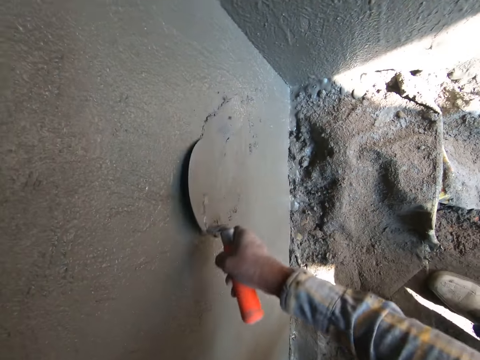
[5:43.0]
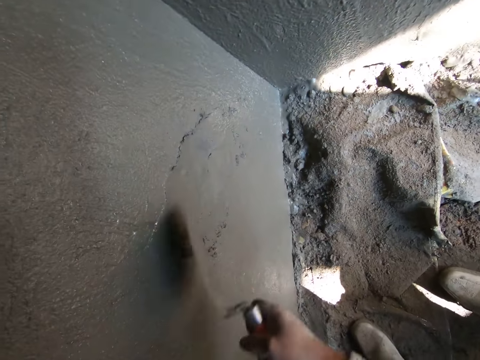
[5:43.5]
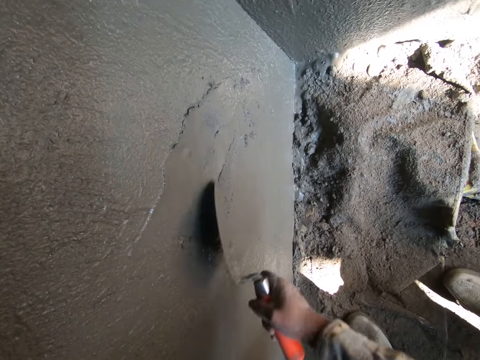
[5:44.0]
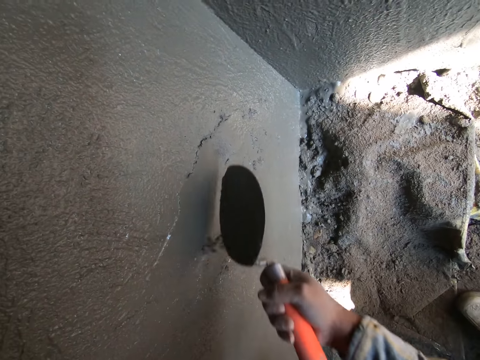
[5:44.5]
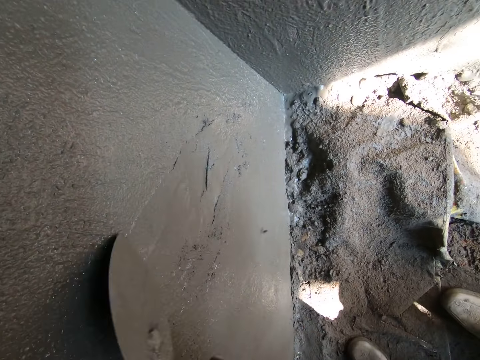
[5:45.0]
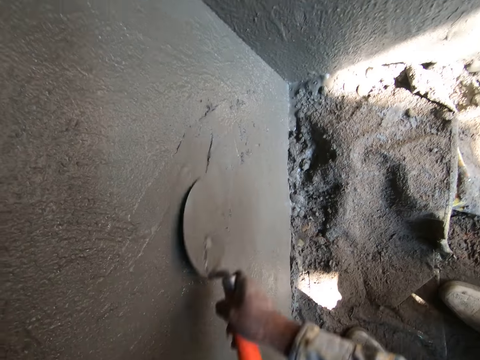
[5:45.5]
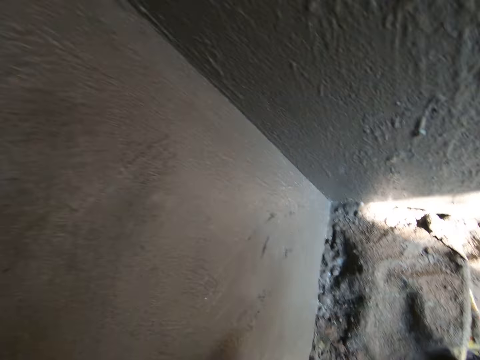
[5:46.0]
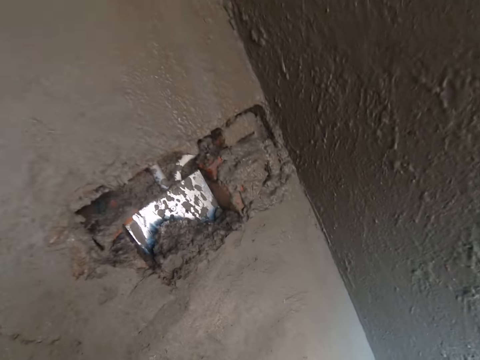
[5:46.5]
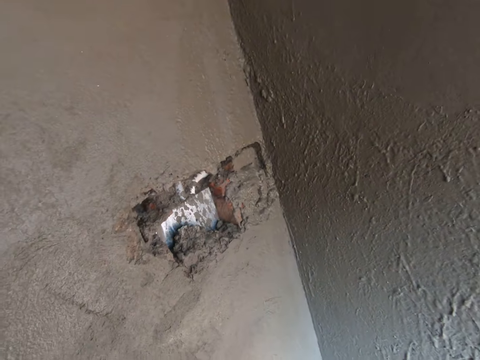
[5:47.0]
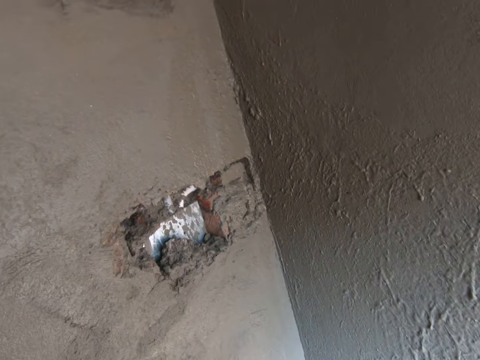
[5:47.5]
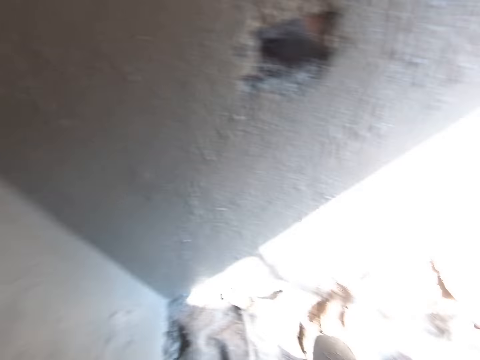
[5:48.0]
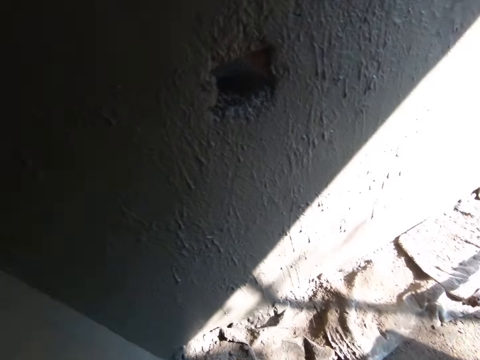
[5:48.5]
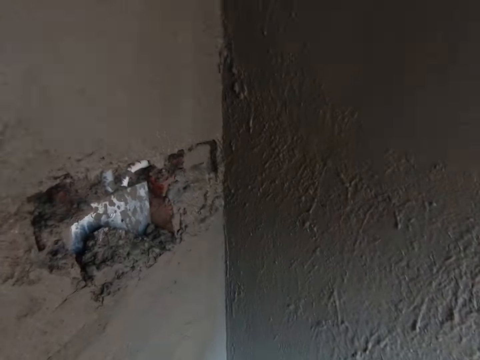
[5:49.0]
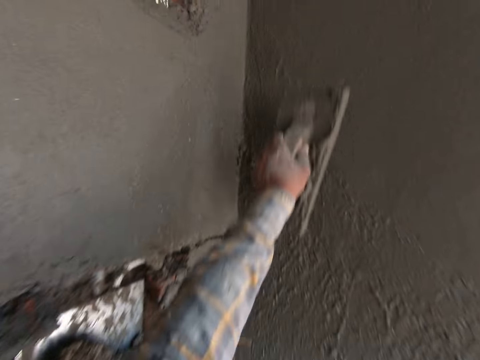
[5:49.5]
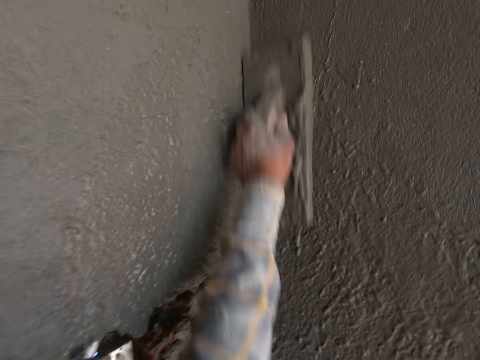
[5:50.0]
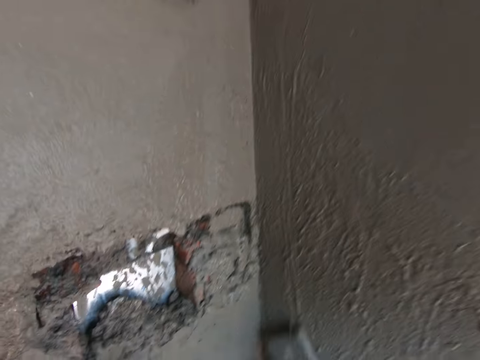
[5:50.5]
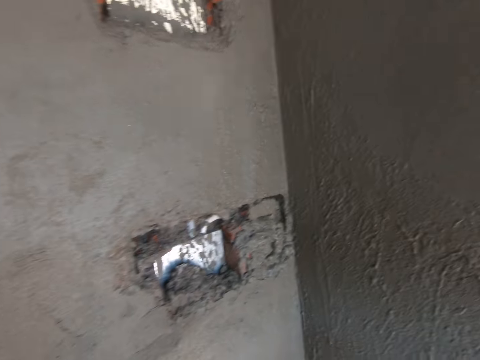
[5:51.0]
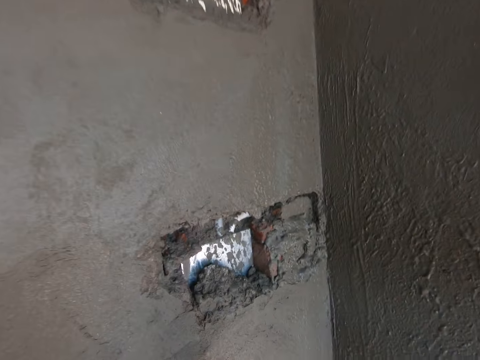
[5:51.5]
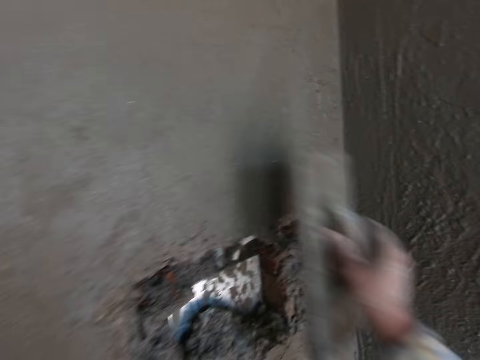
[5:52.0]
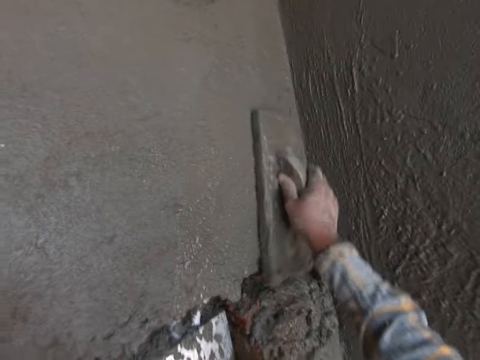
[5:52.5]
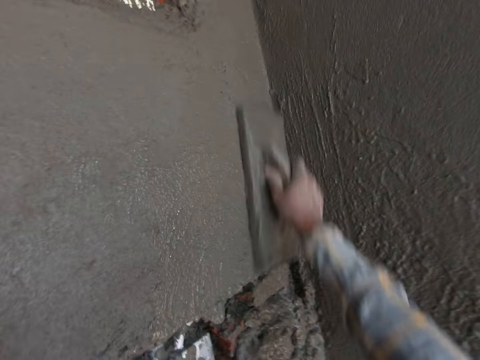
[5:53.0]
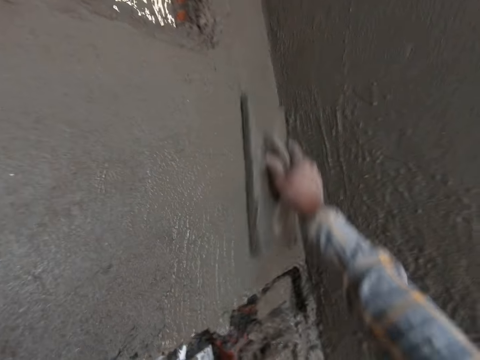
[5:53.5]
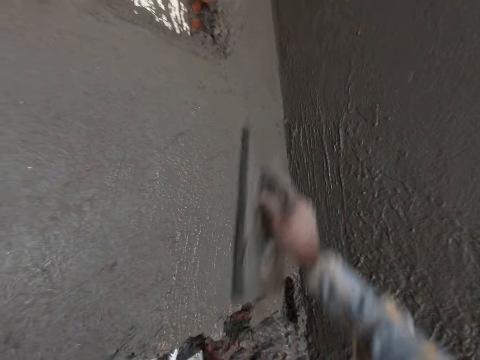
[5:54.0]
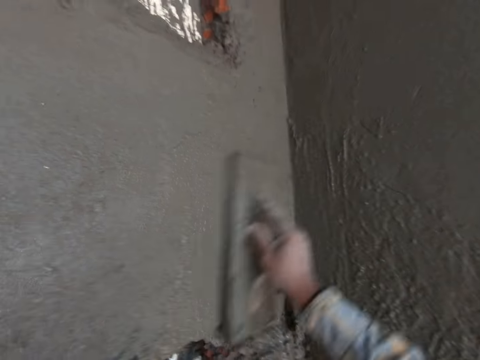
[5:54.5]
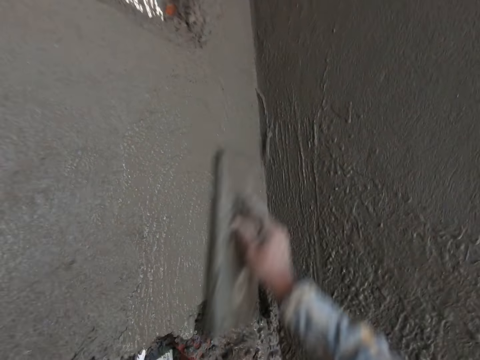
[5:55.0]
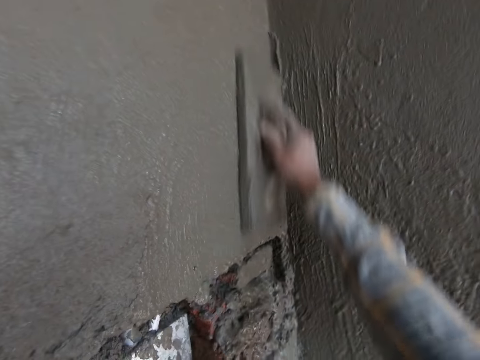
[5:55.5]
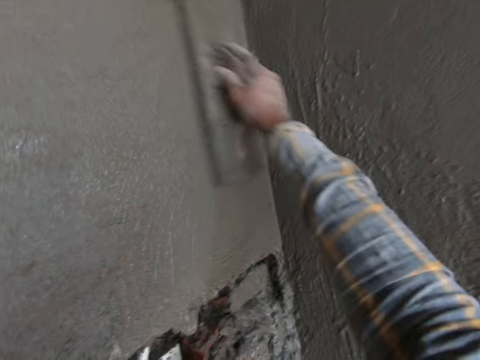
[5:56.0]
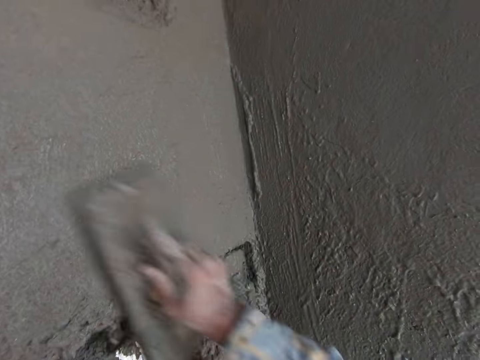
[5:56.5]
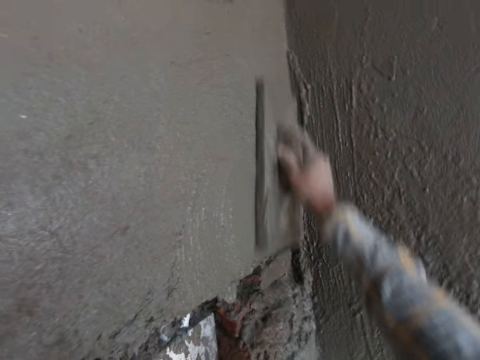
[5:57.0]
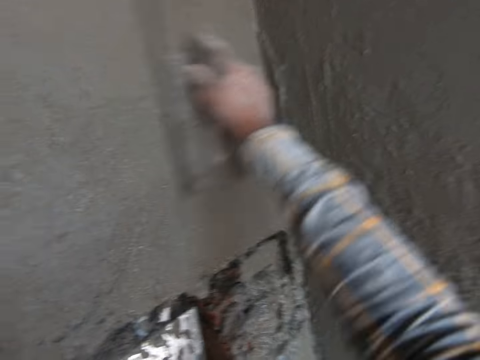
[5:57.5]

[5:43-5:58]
The camera wearer looks around. He plasters the wall. He smoothens cement on the wall with a plastering trowel in his left hand. He smoothens the cement on the wall with the plastering trowel in his right hand.

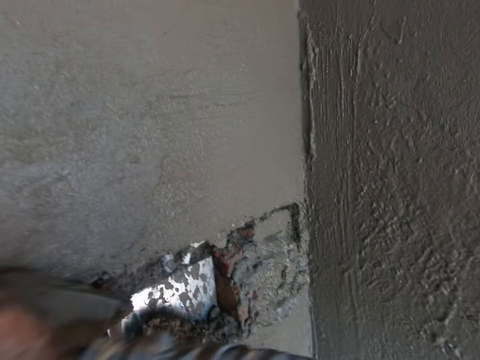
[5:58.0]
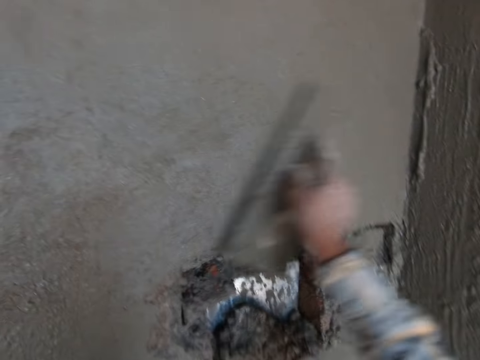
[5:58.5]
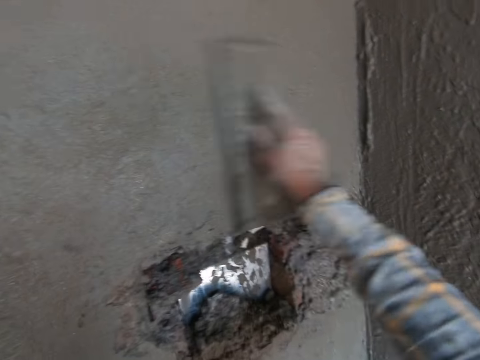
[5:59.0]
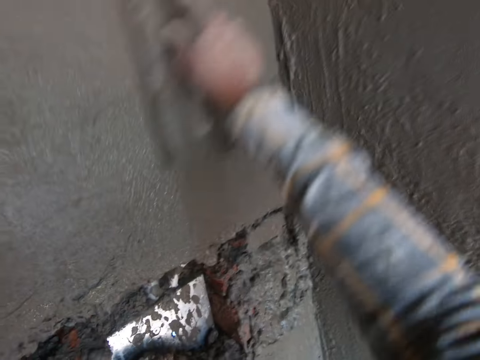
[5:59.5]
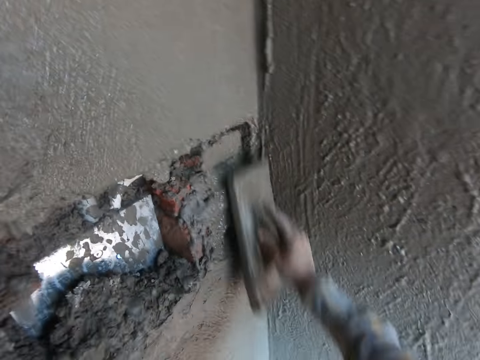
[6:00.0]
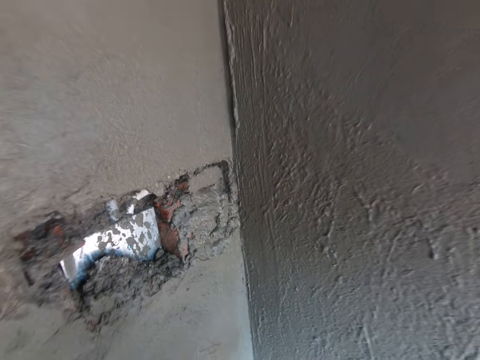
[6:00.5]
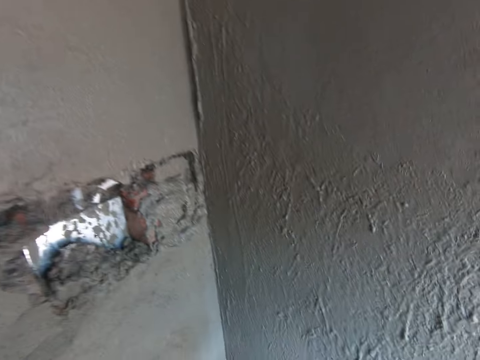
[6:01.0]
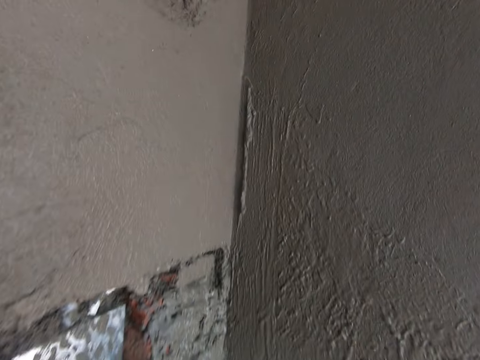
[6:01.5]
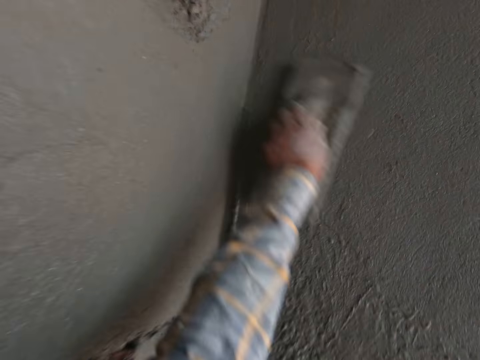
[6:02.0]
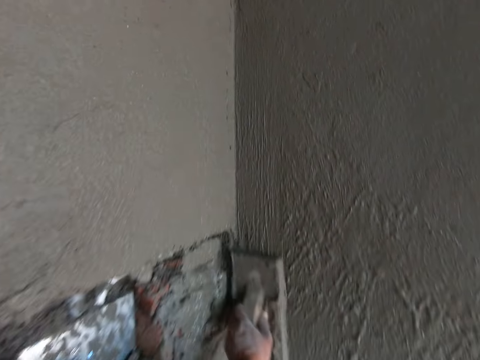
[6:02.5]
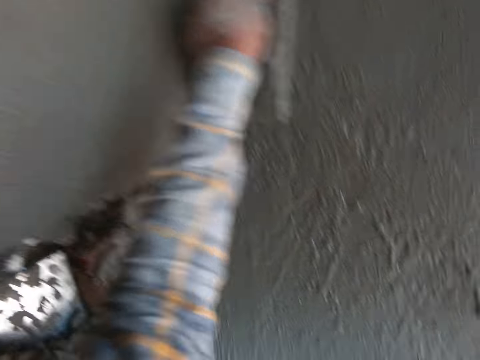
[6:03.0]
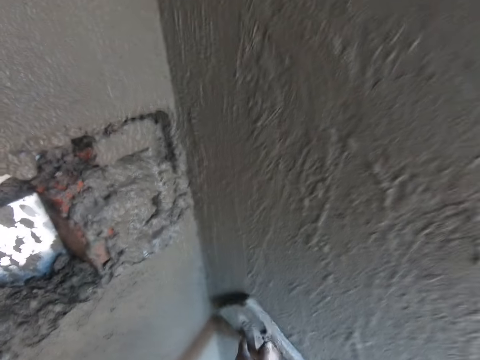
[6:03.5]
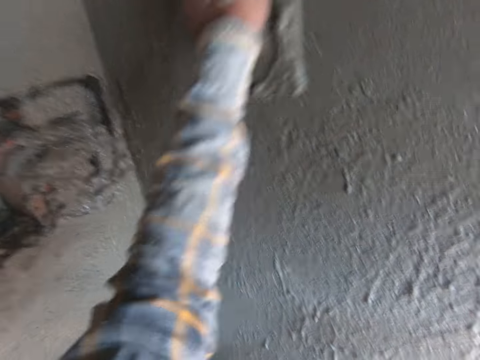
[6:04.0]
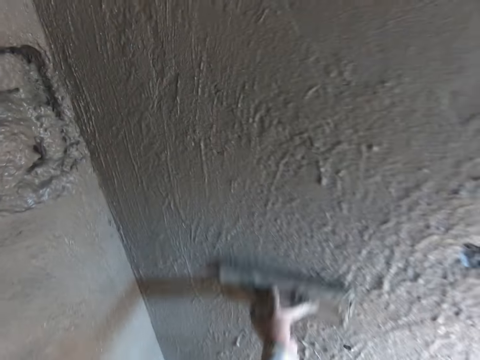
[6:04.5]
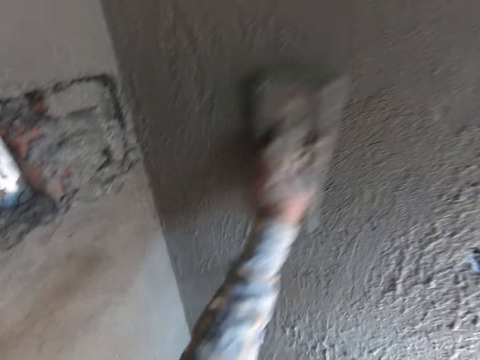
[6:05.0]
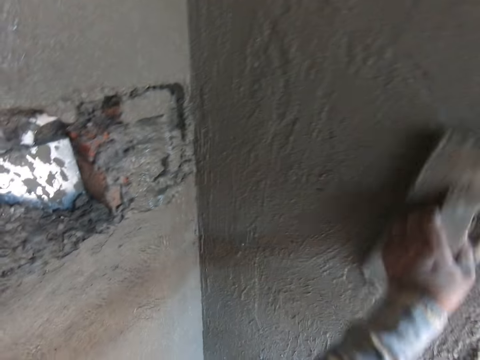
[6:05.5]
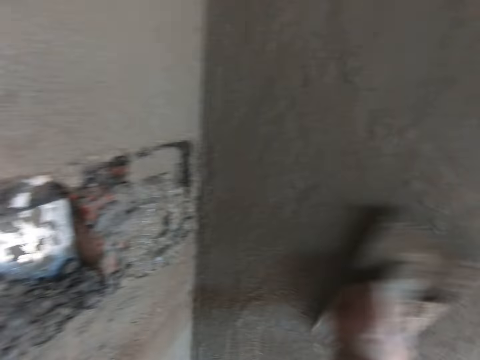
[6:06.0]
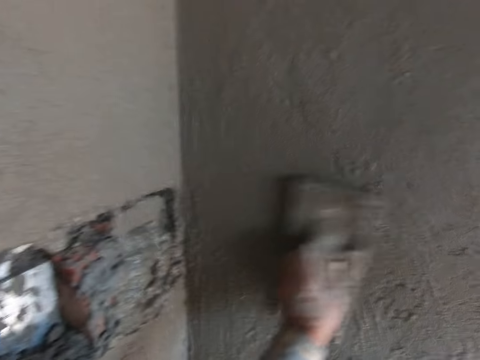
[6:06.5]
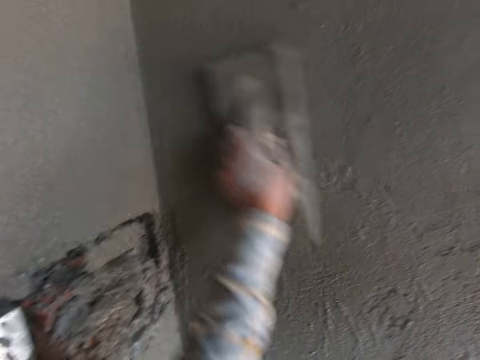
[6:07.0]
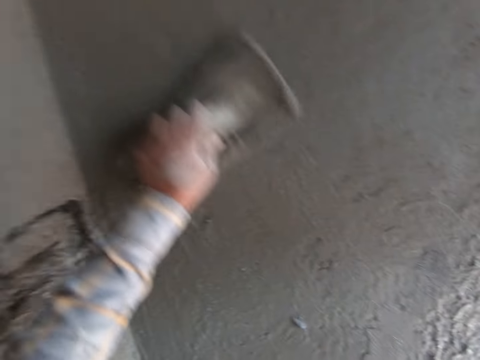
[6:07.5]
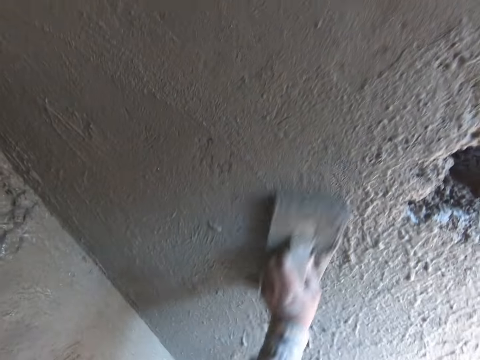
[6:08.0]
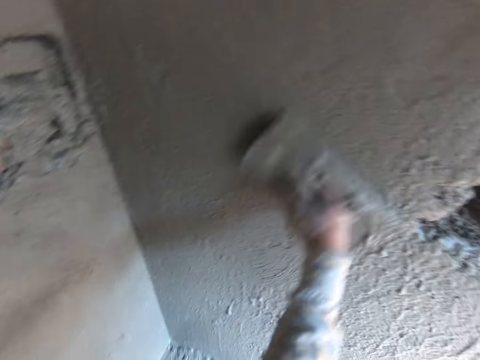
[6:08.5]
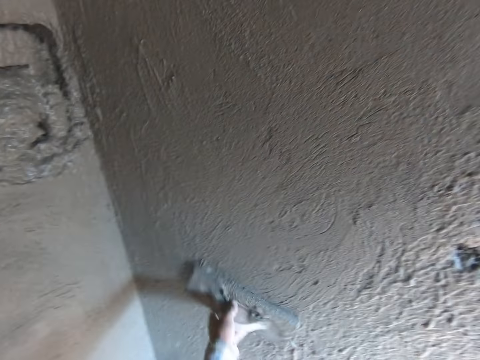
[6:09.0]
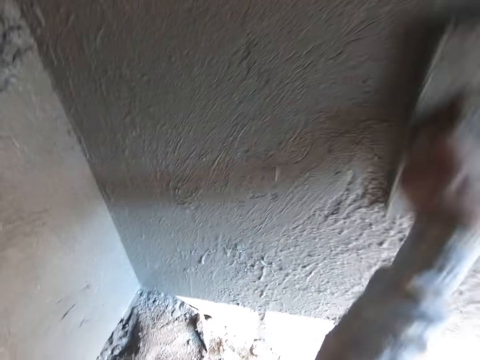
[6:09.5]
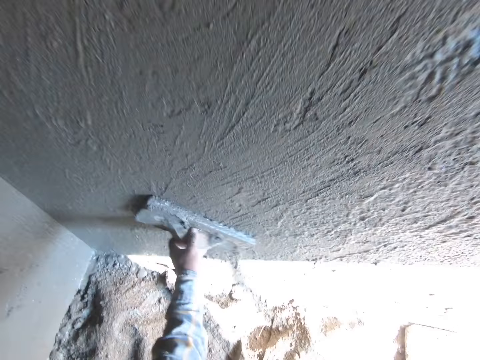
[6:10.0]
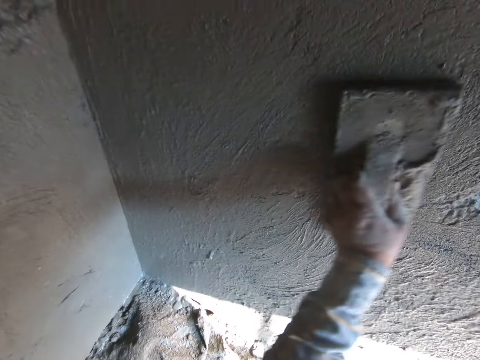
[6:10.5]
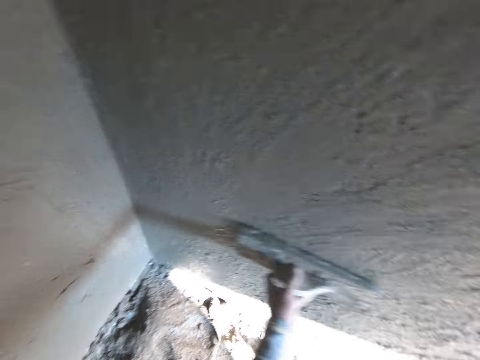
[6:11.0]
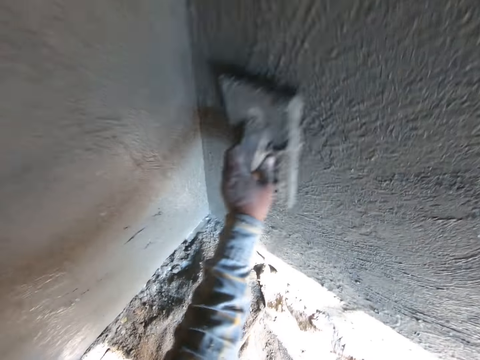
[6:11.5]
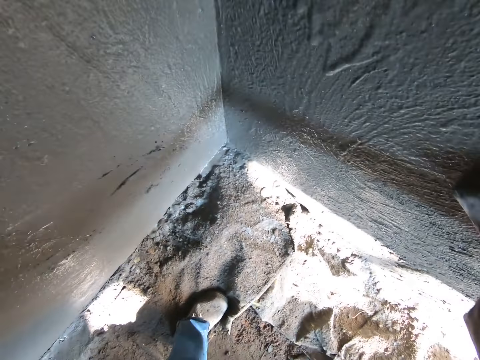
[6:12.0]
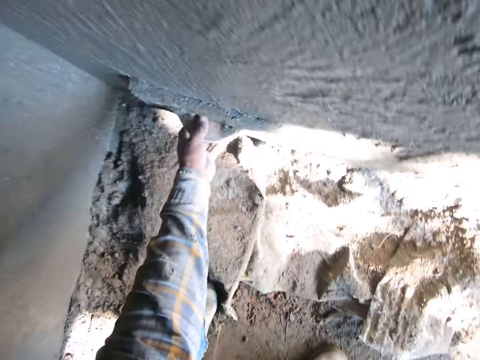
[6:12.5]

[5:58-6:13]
The camera wearer smoothens cement on the wall with a plastering trowel in his left hand.
